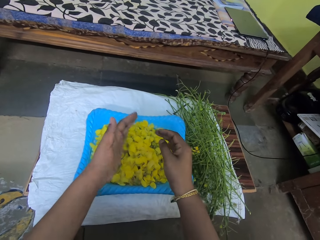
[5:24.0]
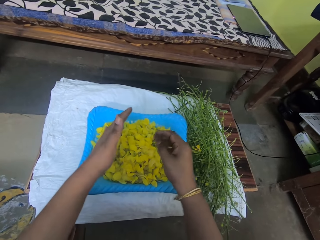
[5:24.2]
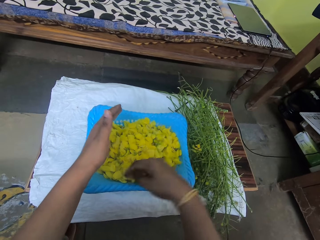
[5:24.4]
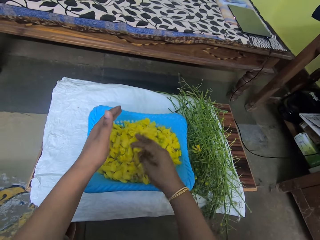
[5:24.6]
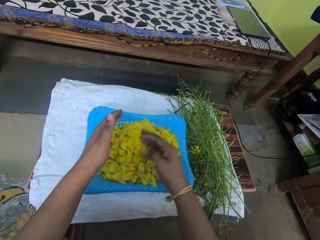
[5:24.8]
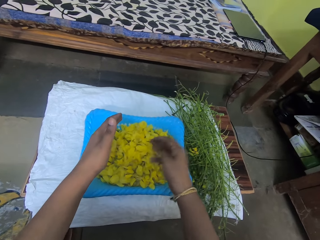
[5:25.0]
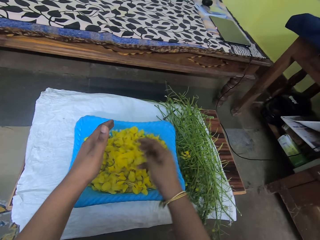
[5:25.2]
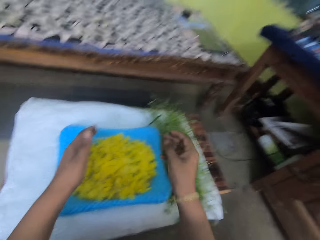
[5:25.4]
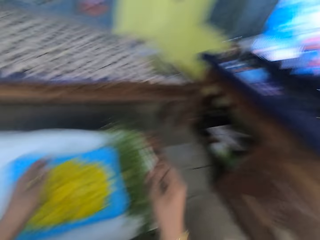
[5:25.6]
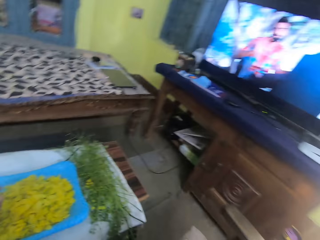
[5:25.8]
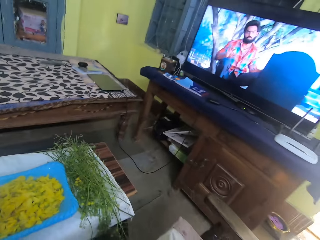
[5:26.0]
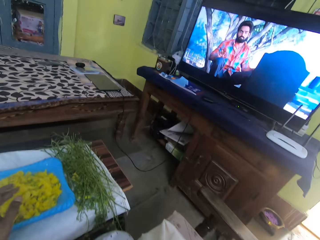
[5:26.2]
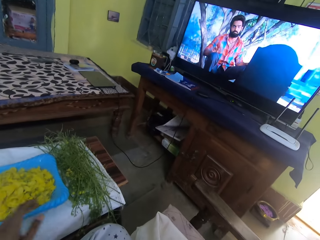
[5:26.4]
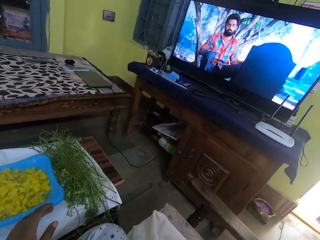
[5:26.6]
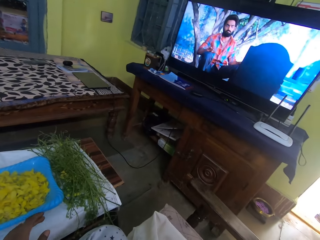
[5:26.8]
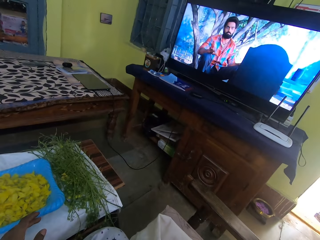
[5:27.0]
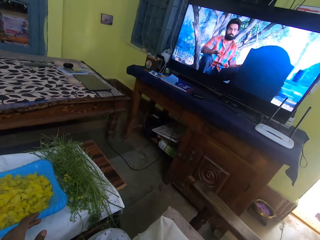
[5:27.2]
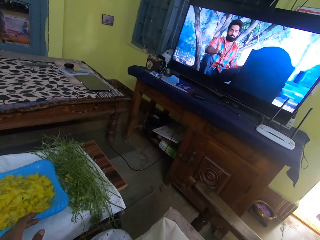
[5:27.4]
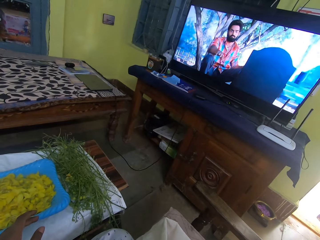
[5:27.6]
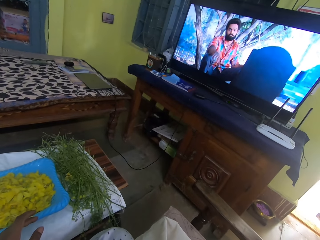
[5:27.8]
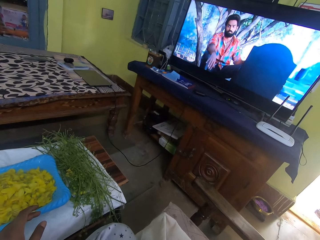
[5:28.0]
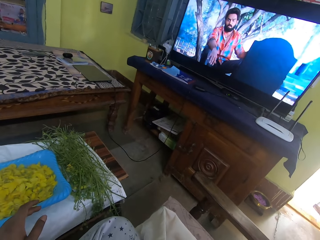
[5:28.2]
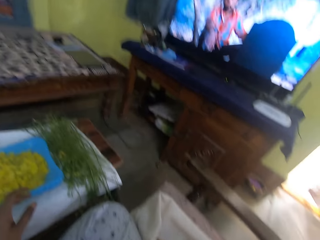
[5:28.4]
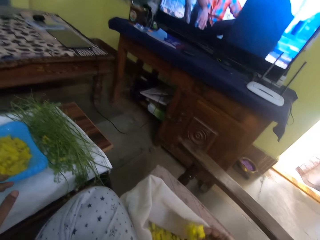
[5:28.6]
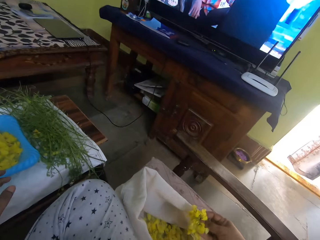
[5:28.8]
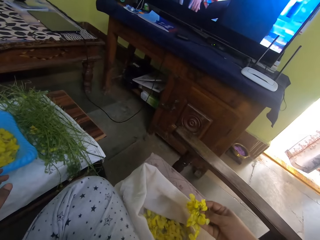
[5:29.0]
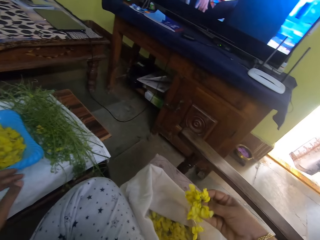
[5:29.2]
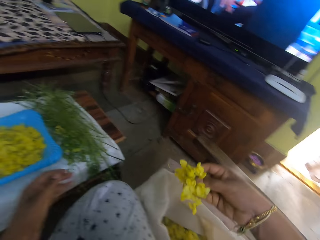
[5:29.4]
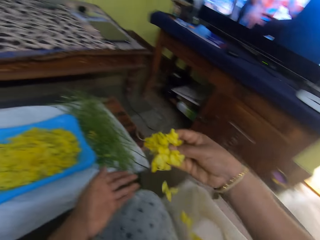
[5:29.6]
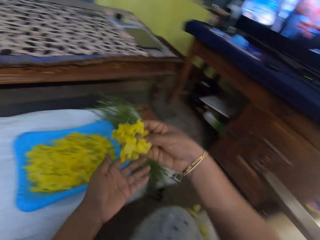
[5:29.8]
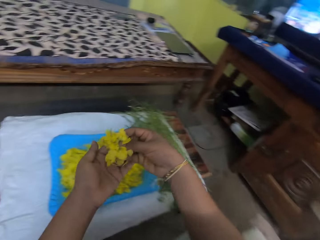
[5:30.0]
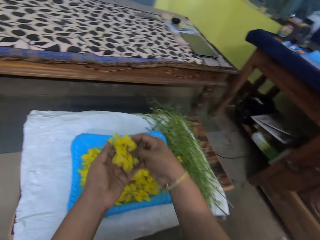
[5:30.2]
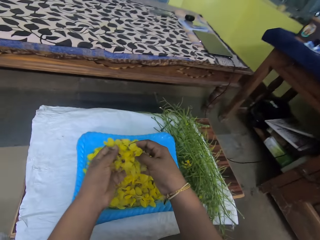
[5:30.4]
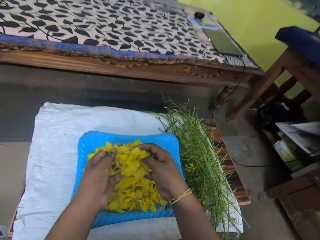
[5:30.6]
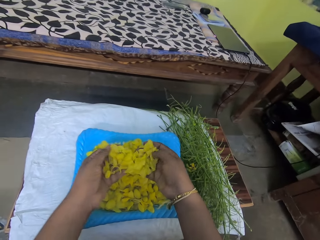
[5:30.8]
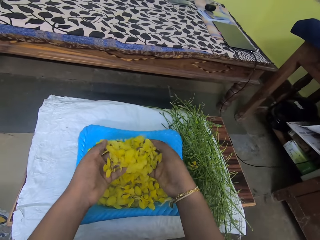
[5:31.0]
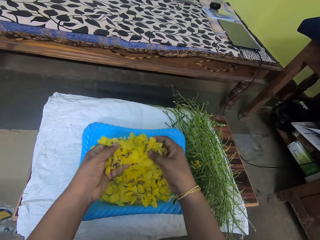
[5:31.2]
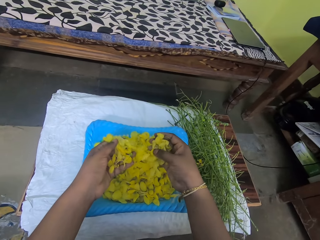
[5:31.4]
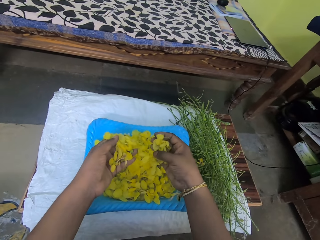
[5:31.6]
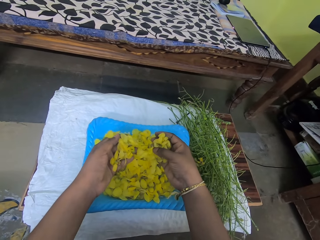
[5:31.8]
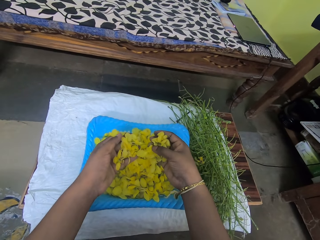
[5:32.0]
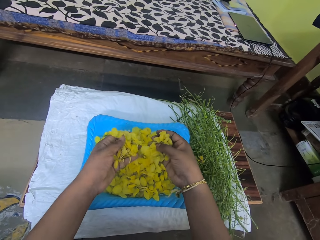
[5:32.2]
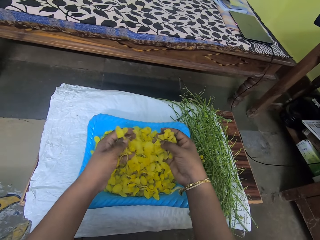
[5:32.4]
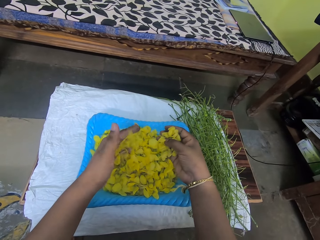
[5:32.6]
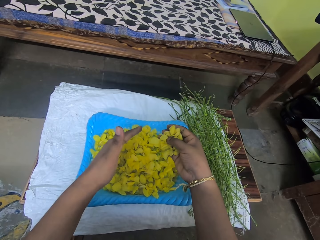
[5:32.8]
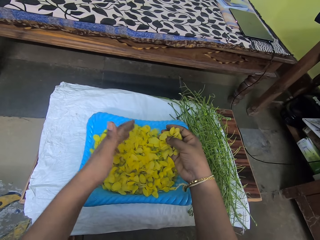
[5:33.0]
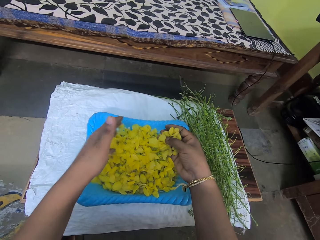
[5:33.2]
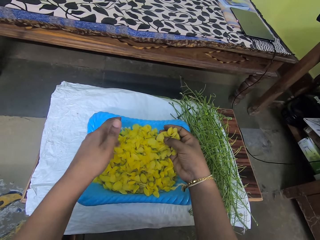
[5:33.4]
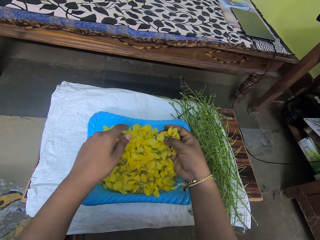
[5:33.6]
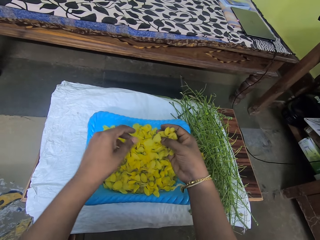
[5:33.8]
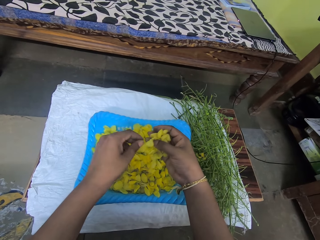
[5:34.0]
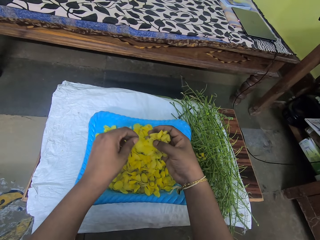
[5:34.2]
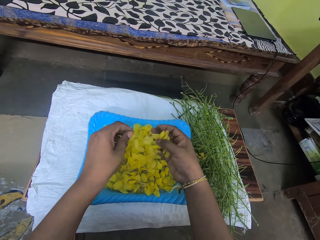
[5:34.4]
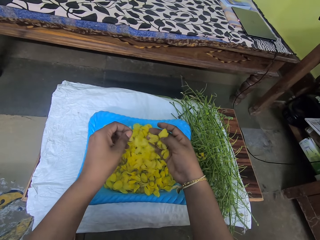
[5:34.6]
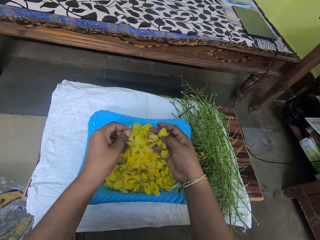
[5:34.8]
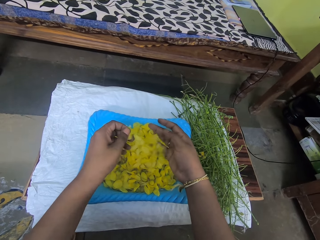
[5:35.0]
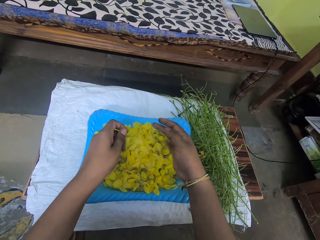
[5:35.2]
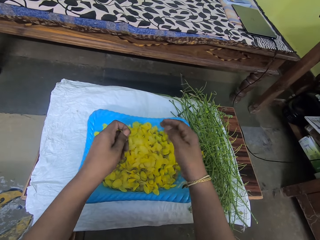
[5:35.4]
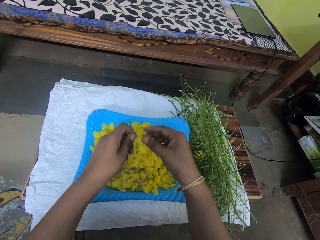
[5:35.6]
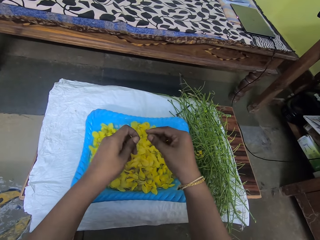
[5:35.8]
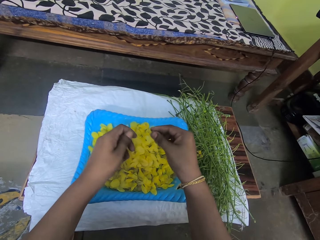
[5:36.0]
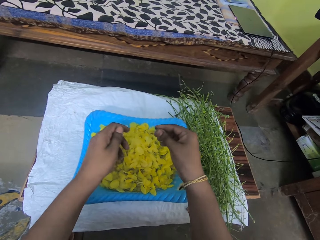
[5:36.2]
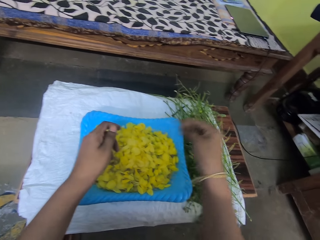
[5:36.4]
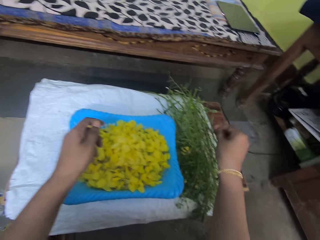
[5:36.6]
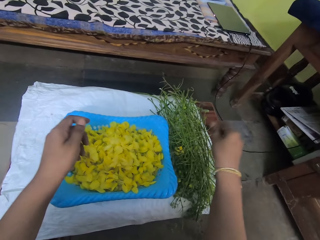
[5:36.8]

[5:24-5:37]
The camera wearer moves vegetables. They watch television. They take the leaves on the sack. They put the leaves on the tray.

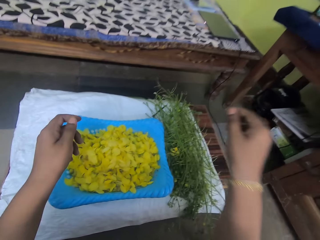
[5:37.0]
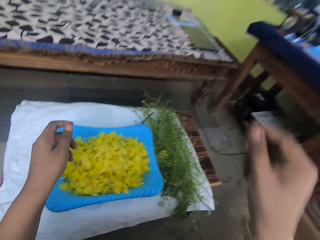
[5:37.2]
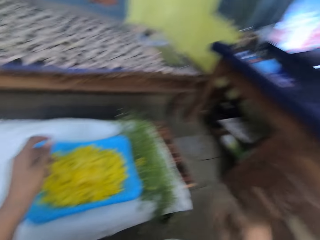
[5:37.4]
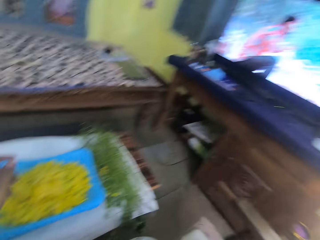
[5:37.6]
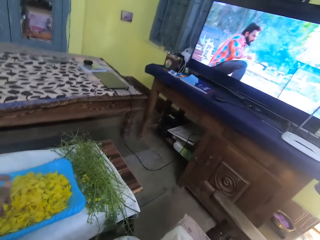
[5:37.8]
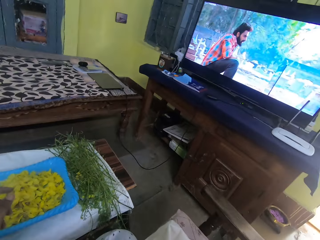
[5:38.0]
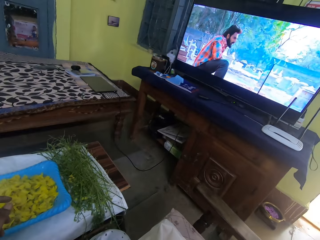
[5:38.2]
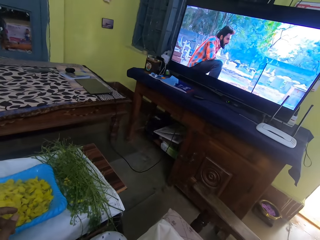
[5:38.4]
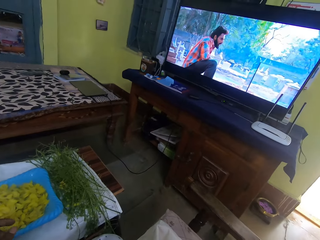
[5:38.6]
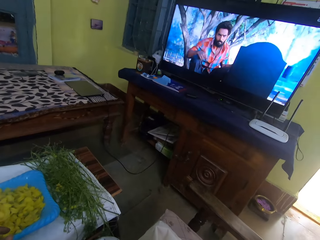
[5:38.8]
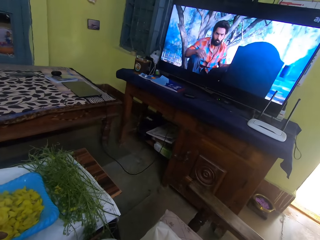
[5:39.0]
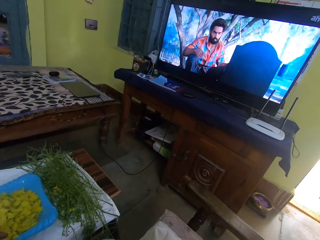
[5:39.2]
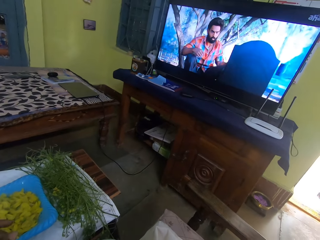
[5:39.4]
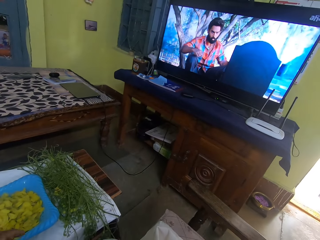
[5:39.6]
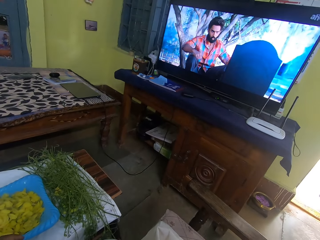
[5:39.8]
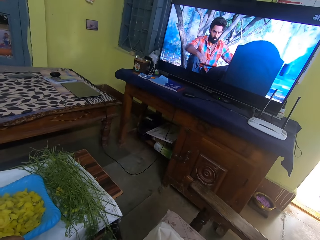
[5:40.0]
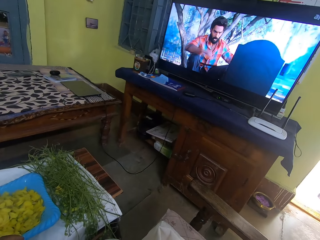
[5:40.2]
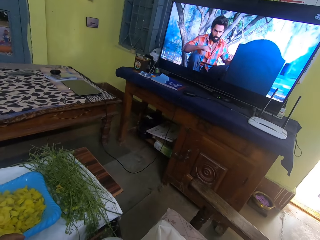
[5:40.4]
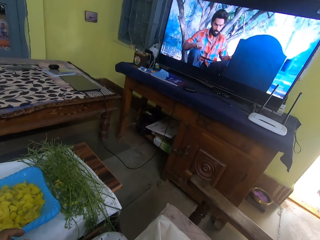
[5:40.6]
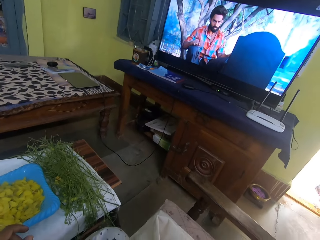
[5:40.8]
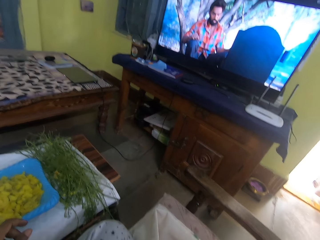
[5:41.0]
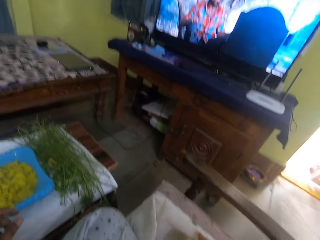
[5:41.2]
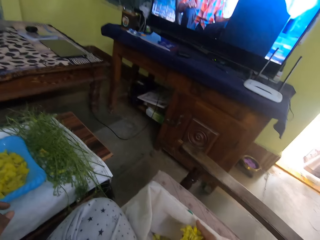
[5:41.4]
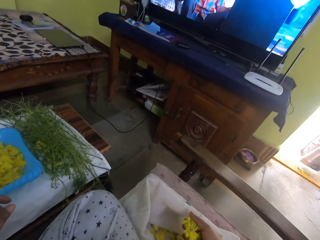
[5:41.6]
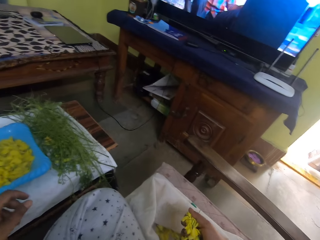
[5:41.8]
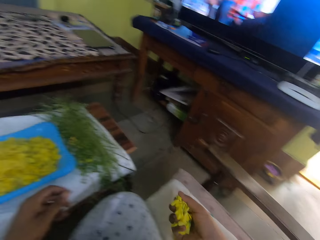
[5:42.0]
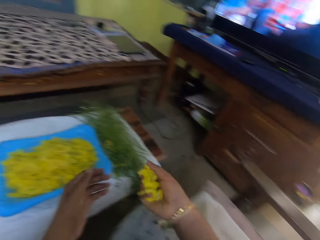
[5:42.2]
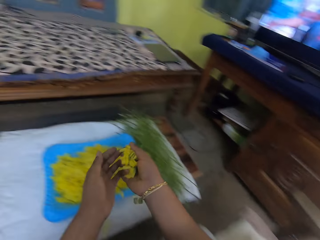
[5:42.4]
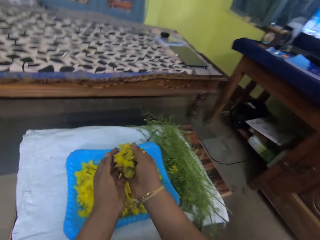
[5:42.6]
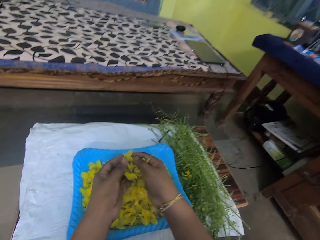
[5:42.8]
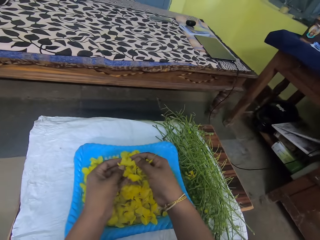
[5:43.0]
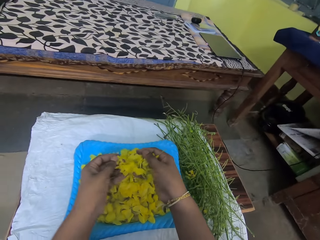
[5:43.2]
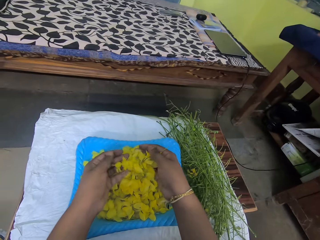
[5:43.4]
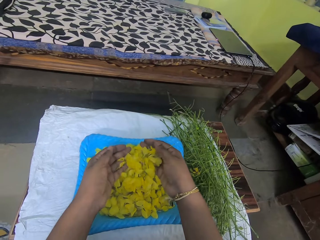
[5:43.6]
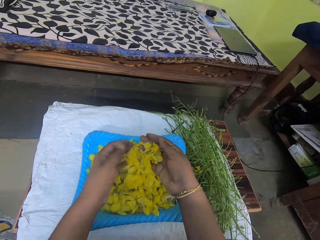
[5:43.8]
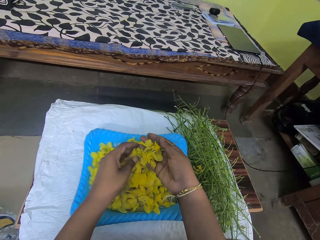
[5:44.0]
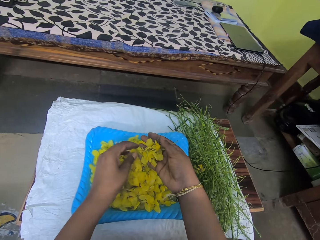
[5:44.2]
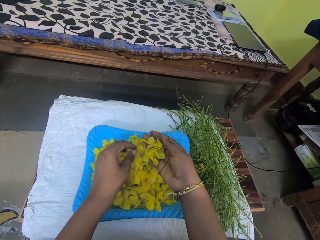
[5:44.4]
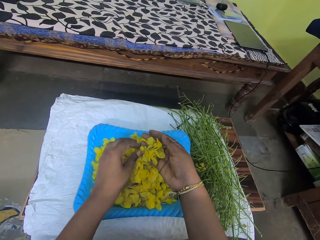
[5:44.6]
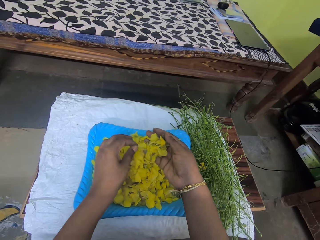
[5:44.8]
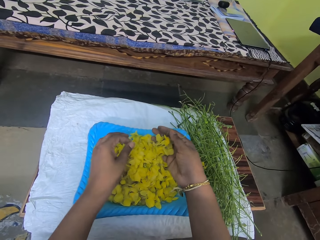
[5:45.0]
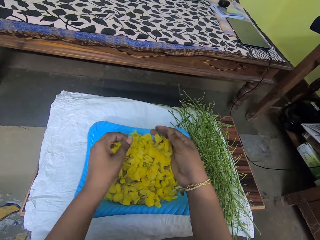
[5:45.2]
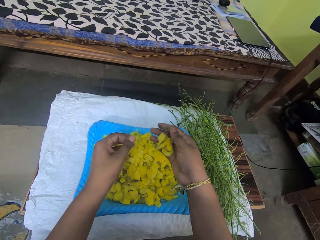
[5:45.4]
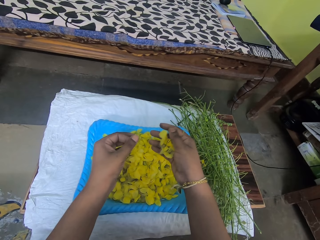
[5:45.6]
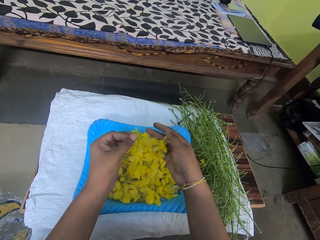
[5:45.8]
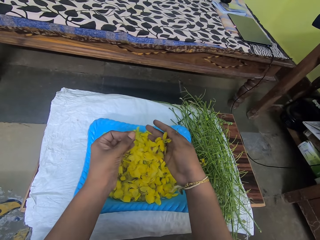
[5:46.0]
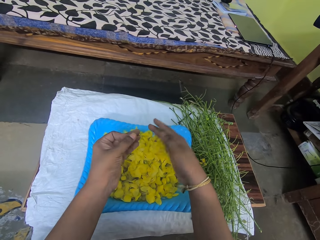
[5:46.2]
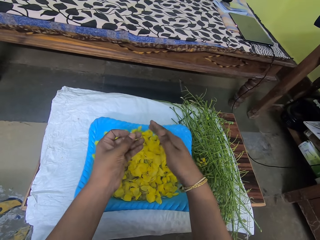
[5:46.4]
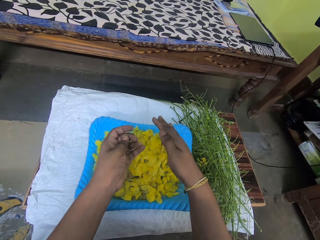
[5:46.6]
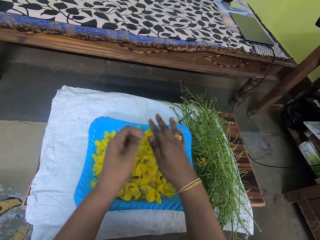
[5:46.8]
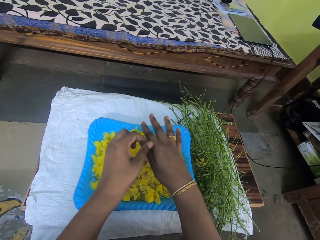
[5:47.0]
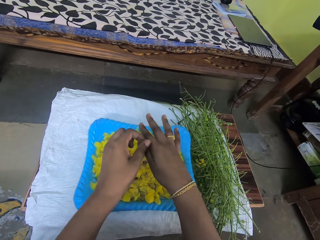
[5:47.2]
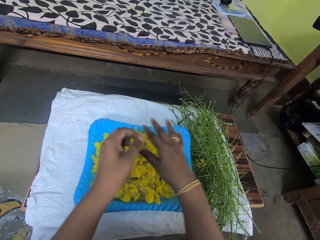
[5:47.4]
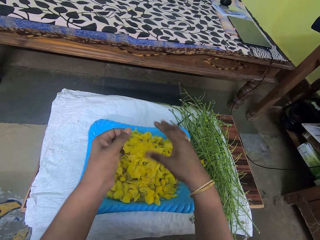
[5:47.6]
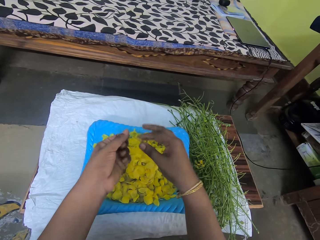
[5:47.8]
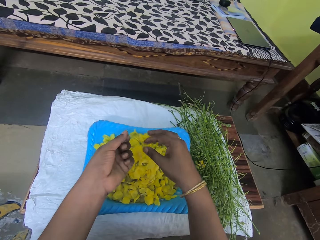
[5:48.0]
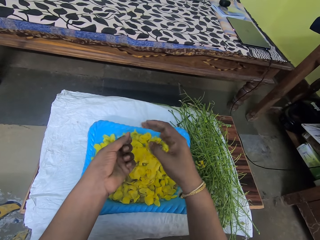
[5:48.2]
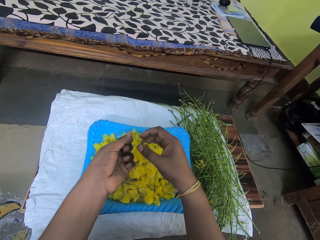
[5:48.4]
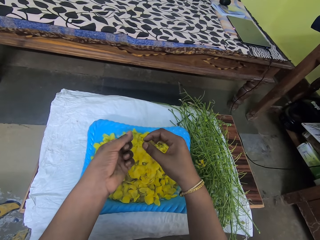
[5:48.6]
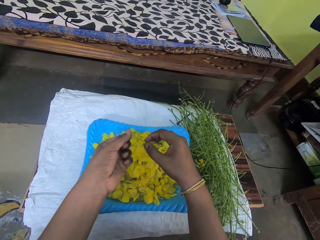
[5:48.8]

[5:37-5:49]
The camera wearer takes the leaves on the sack. They put the leaves on the tray.
